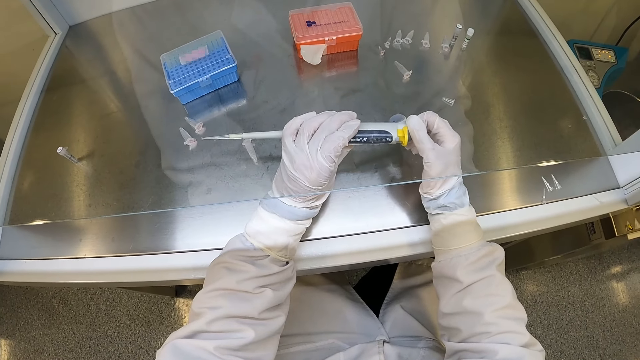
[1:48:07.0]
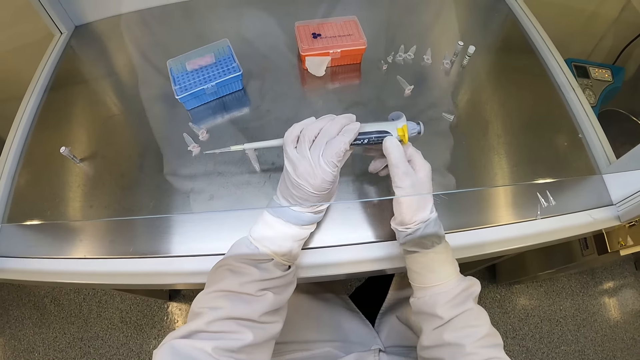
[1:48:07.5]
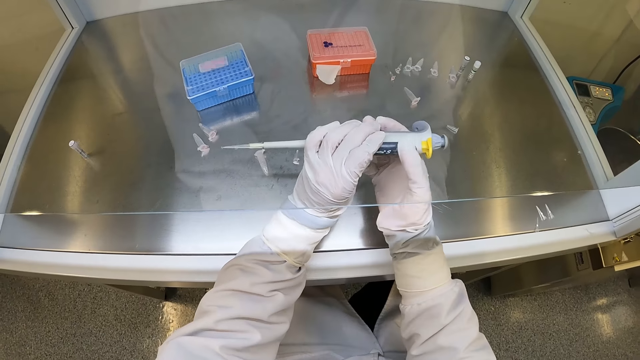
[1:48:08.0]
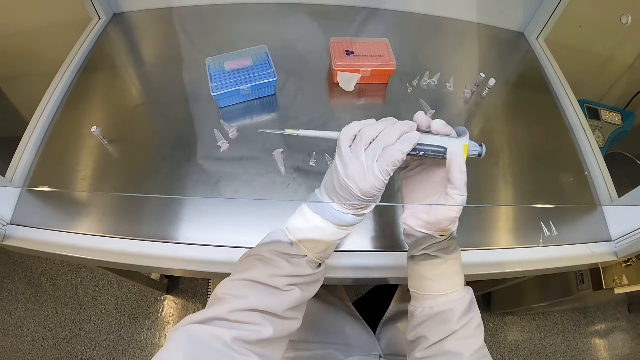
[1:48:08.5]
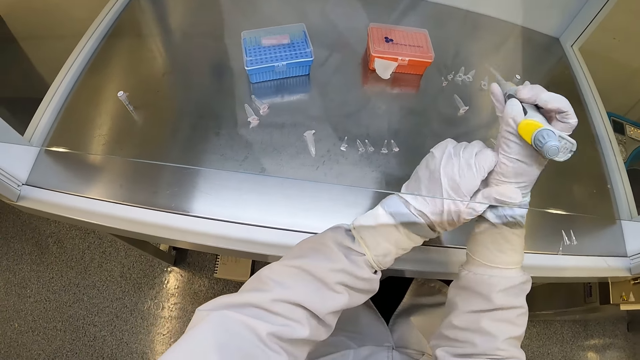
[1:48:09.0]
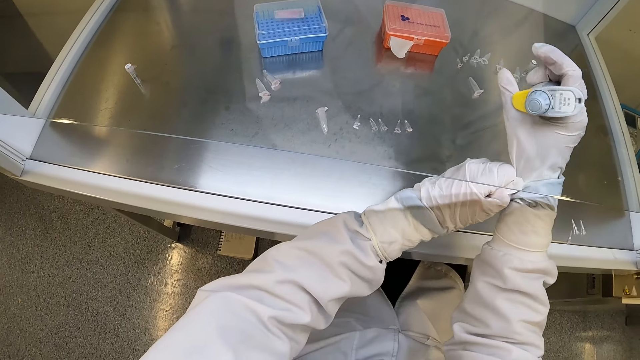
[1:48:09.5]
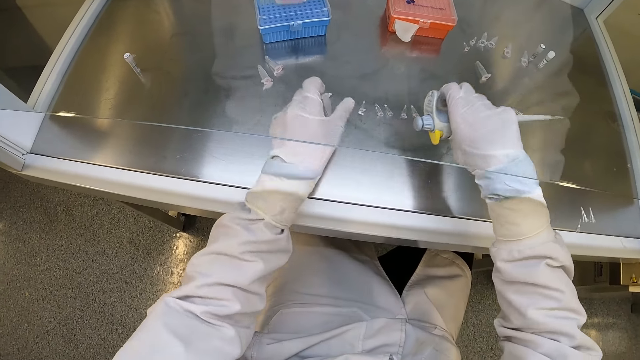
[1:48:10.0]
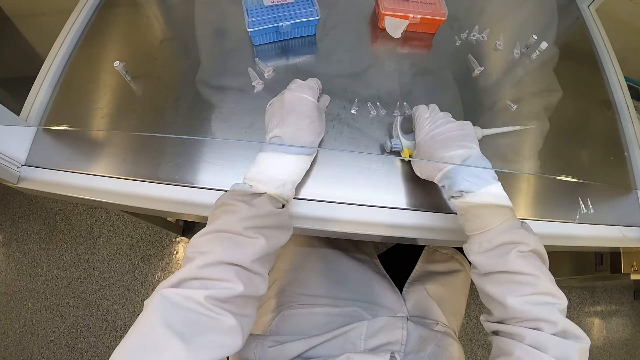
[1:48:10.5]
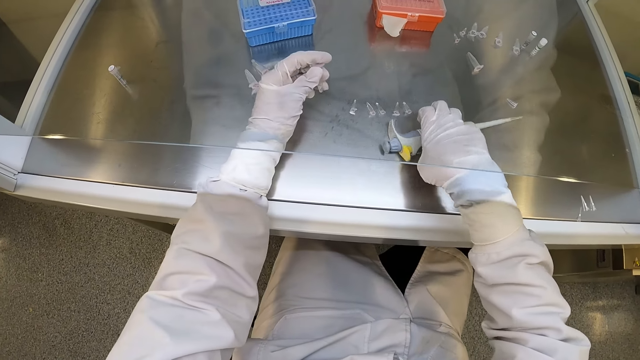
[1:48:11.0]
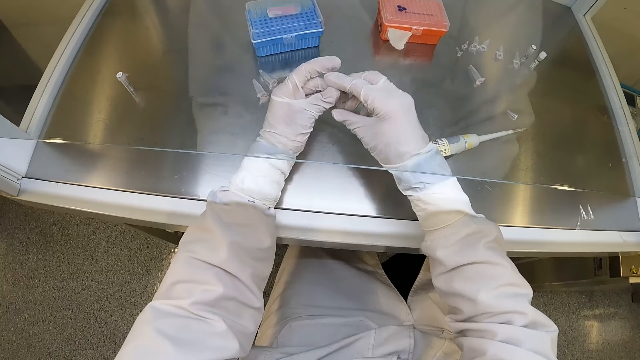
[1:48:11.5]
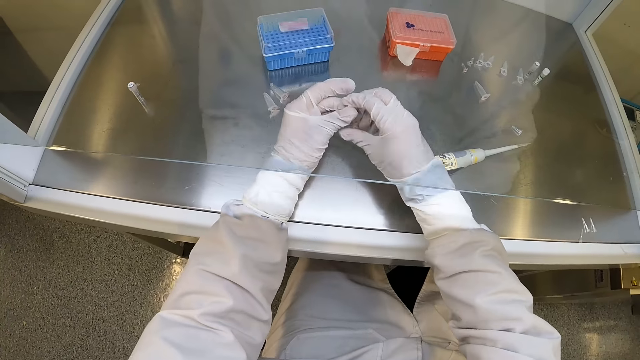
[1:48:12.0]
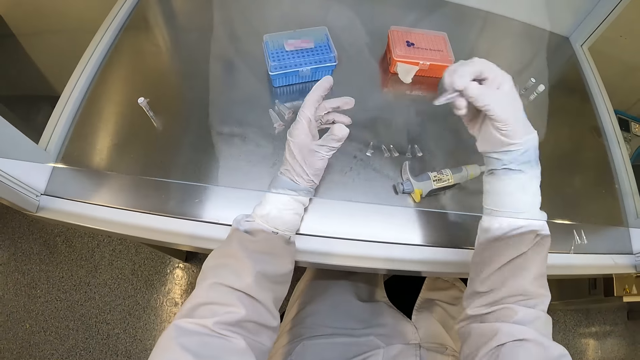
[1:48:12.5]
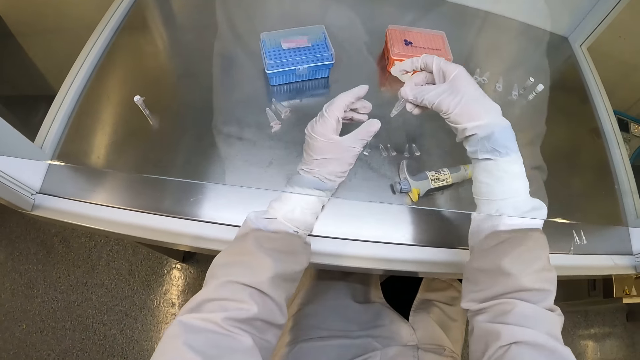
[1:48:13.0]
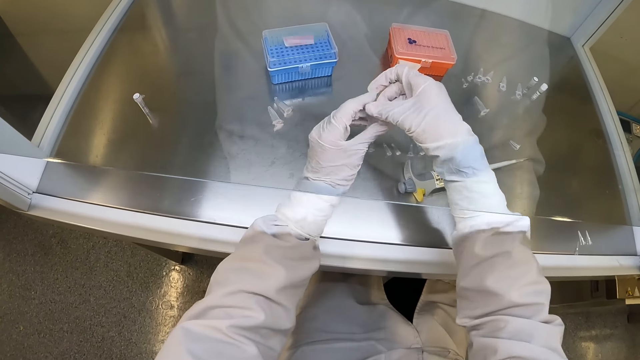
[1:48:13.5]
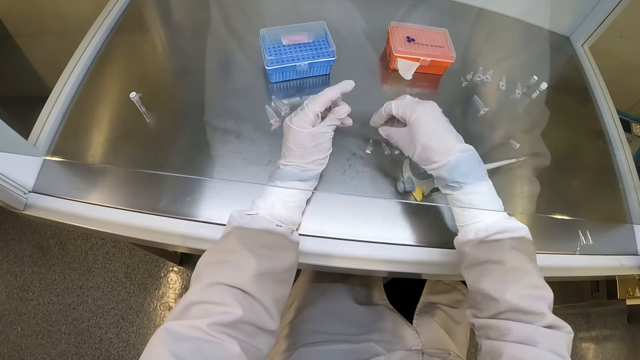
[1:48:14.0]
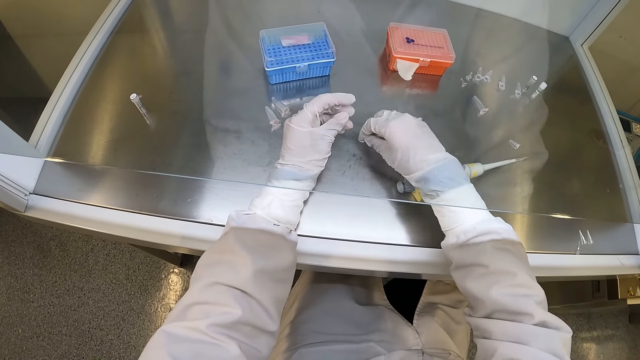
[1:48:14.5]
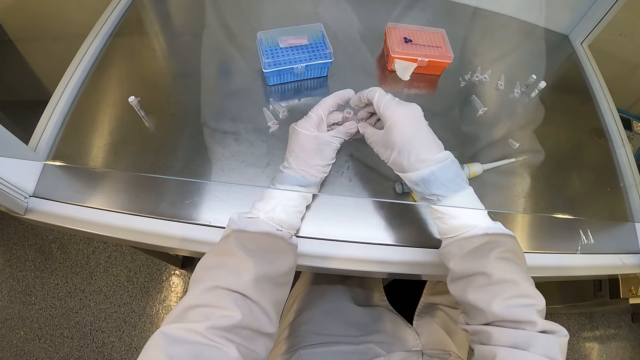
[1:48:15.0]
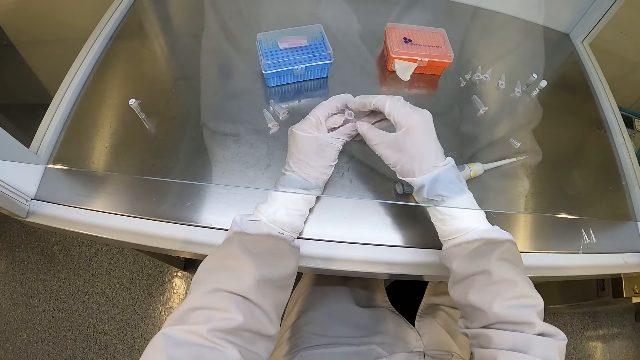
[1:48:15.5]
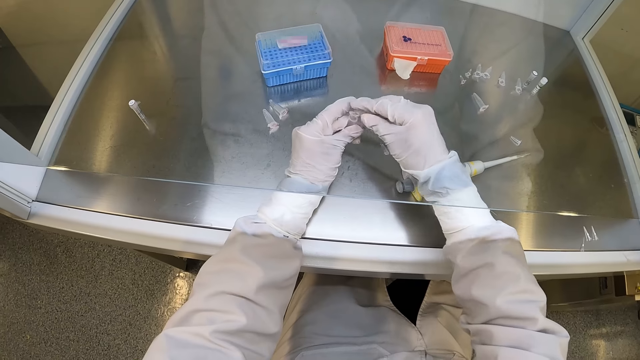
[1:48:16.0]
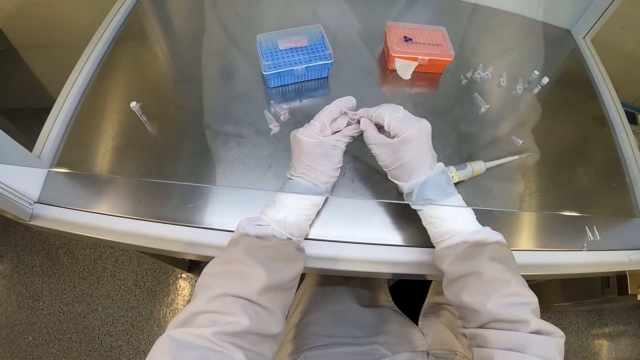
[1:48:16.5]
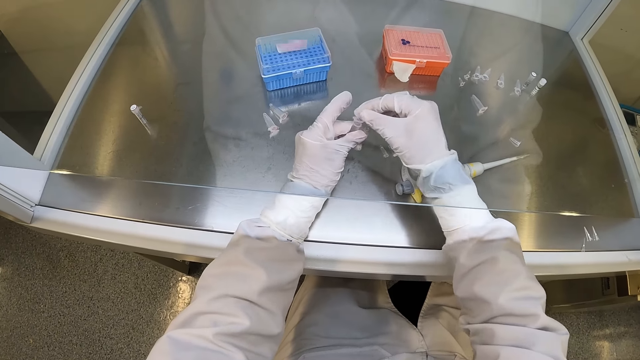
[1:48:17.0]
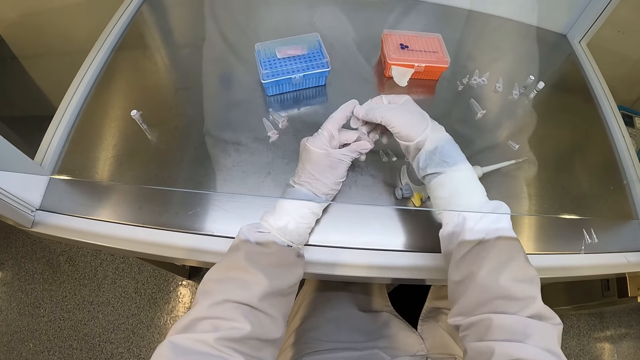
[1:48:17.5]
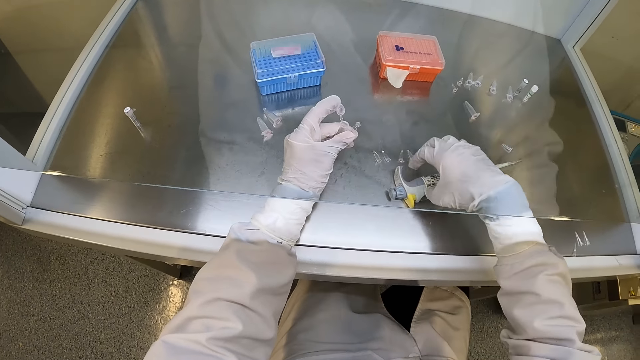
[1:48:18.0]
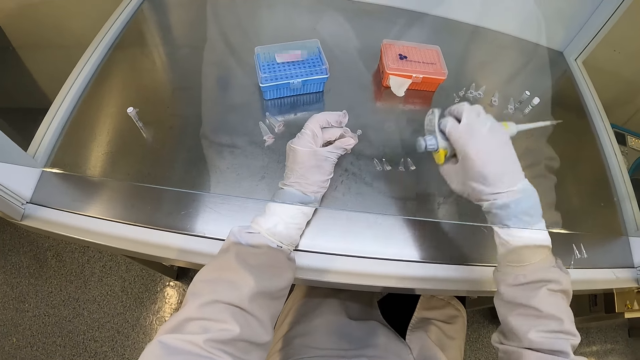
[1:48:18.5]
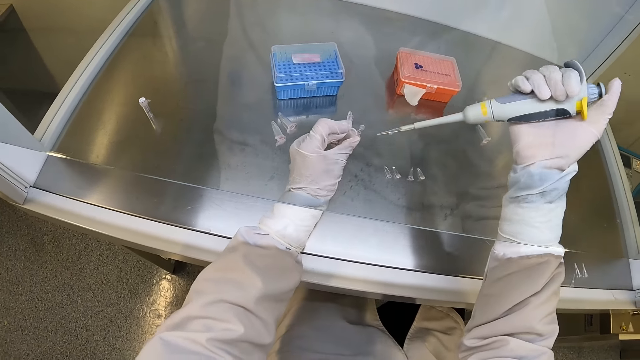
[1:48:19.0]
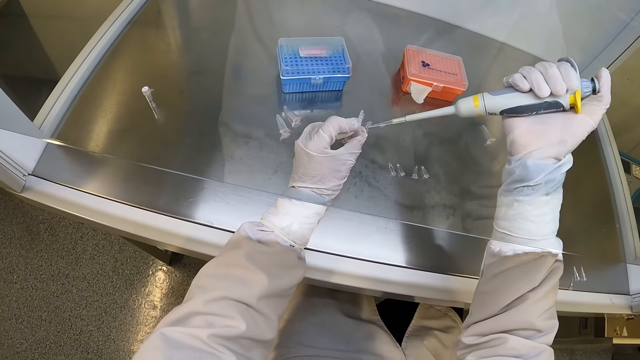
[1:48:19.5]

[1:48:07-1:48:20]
The camera wearer adjusts the glove in his right hand with his gloved left hand. He pulls his glove. He drops the micropipette on the table with his gloved right hand. He picks up a sample test tube from the table with his gloved left hand. He holds the sample test tube with his gloved hands. He shakes the sample test tube with his gloved right hand. He passes the sample test tube to his gloved left hand. He picks up the cover of the sample test tube from the table with his gloved right hand. He opens the microtubes in his left hand with his right hand. He lifts the lid of the microtube in his left hand with his right hand. He picks up the micropipette from the biosafety cabinet with his right hand.

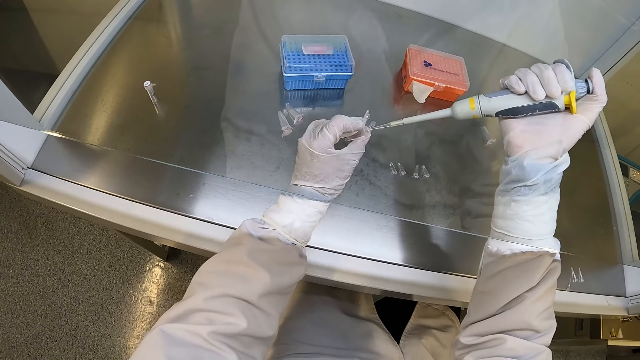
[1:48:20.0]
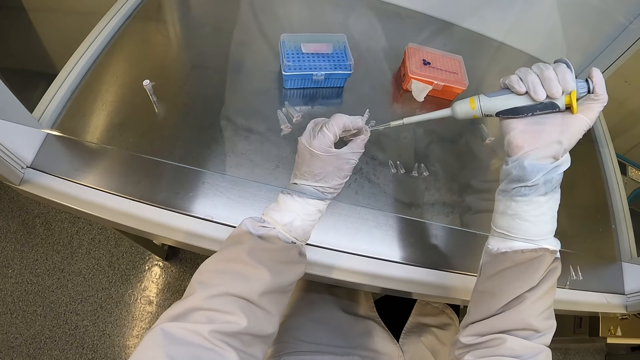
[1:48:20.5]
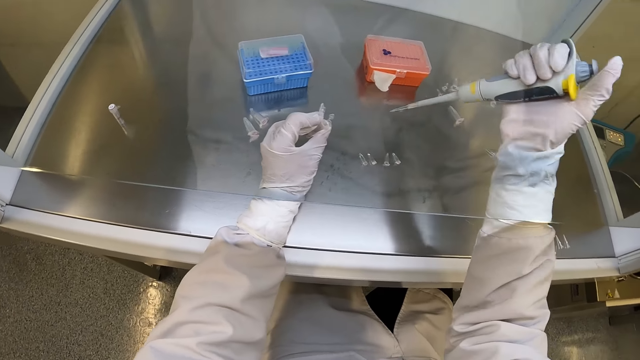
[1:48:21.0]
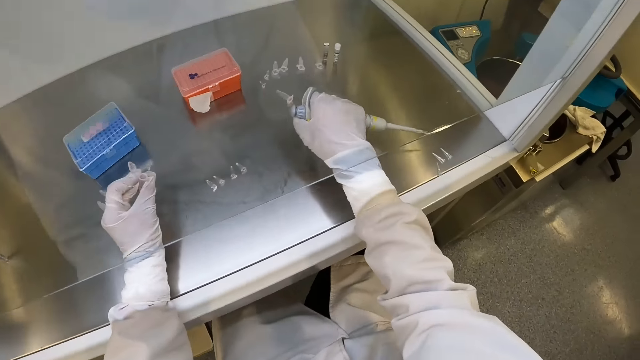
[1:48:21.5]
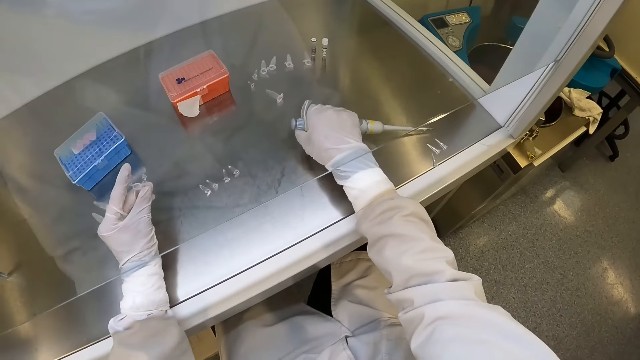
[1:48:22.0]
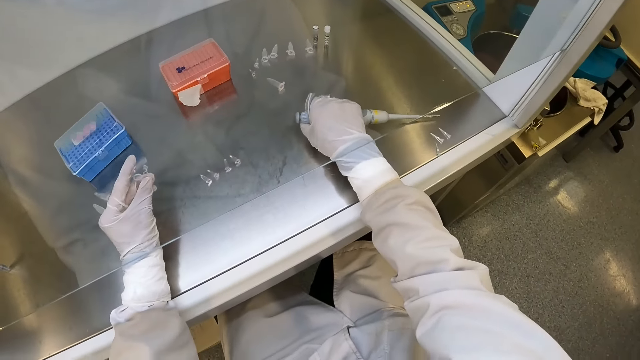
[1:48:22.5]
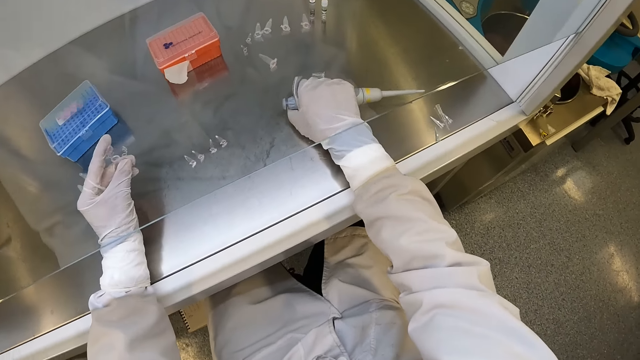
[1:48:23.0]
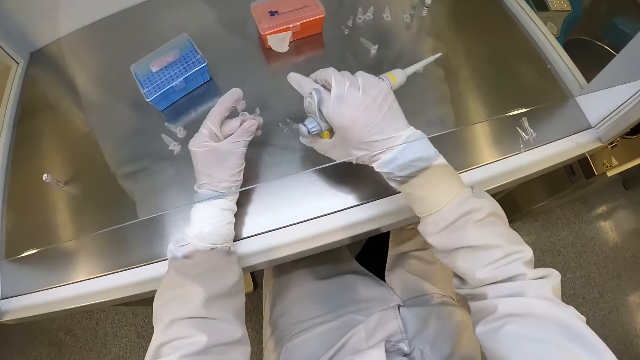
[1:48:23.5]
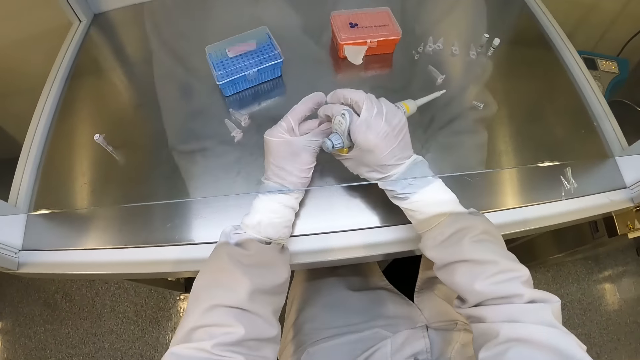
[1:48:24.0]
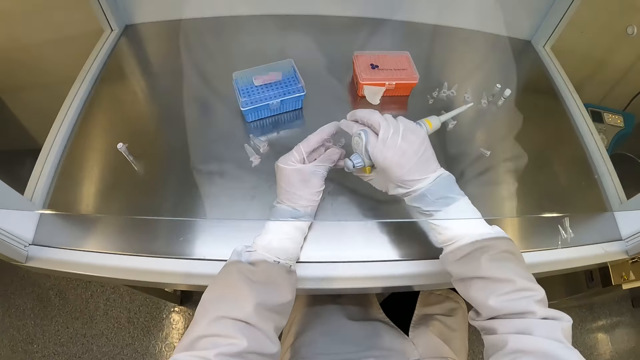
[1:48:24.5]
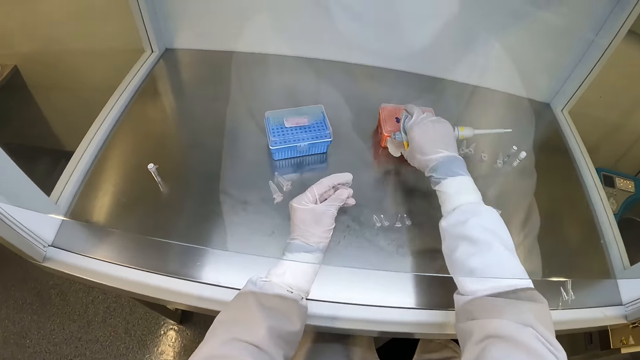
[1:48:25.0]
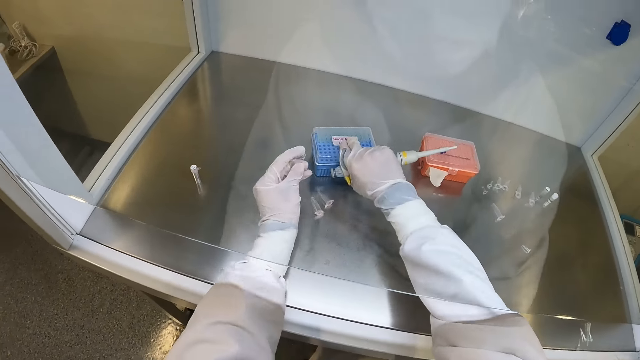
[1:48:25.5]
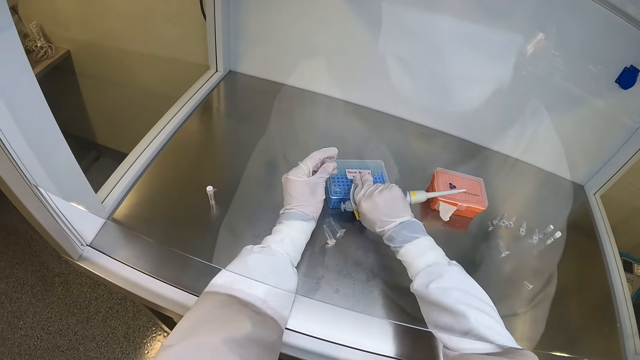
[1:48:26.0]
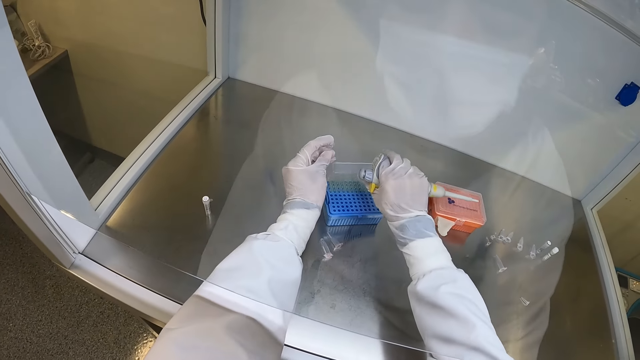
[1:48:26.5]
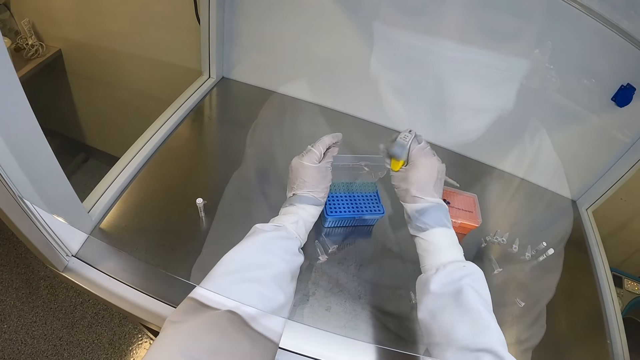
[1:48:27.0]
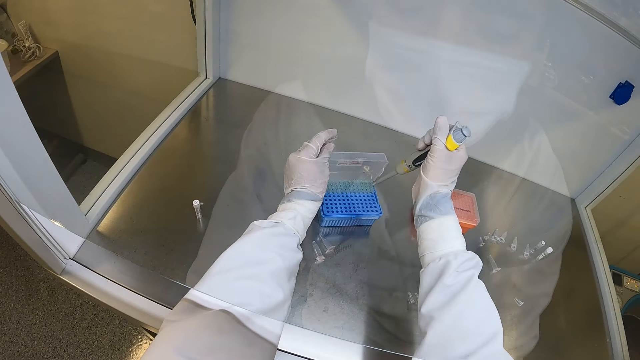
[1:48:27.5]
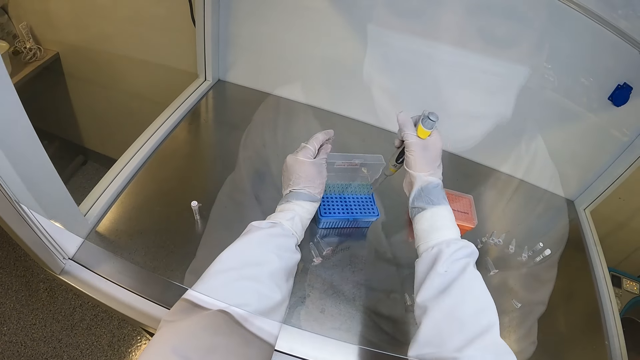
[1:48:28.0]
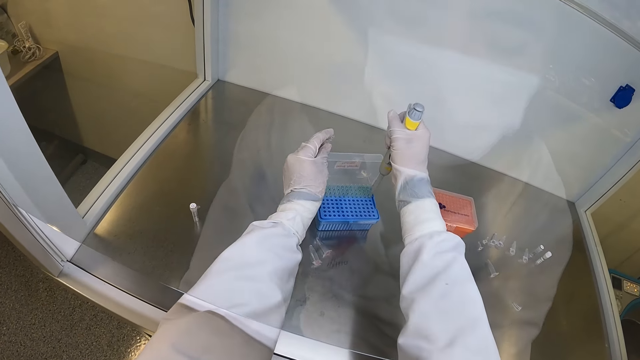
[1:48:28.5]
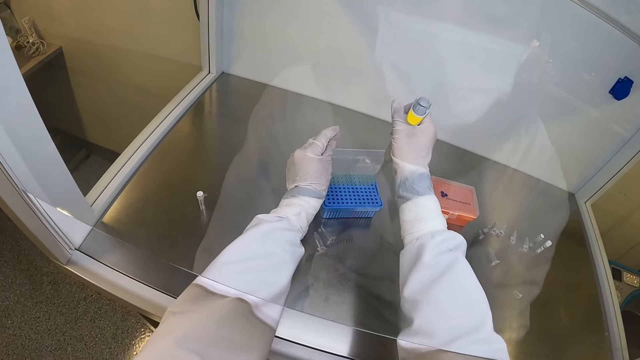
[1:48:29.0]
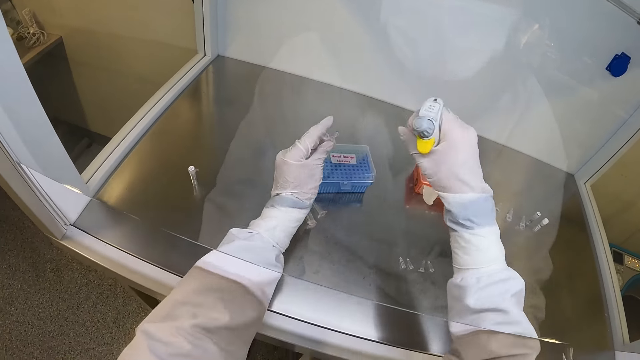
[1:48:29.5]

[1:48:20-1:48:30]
The camera wearer extracts some liquid sample from the microtube in his left hand with the micropipette or syringe in his right hand. He inserts the syringe in the tube. He removes the syringe. He ejects the disposable tip of the micropipette in his right hand onto the biosafety cabinet. He closes the microtube in his left hand with his right hand. He opens the lid of a centrifuge storage box or tube holder in the biosafety cabinet with his right hand. He holds the lid with his left hand. He pumps some liquid sample into a microtube in the centrifuge storage box with the micropipette in his right hand. He inserts the syringe in a tube in the tube holder. He closes the centrifuge storage box with the lid in his left hand.
